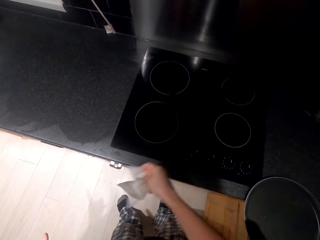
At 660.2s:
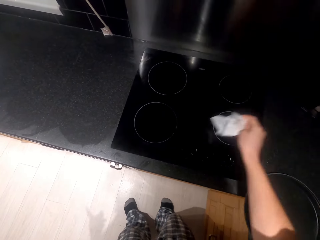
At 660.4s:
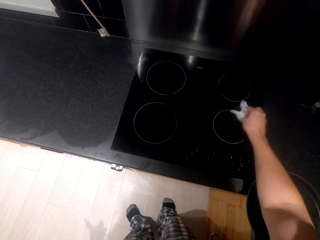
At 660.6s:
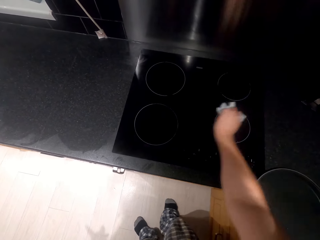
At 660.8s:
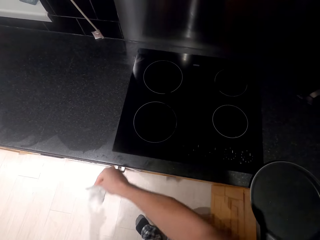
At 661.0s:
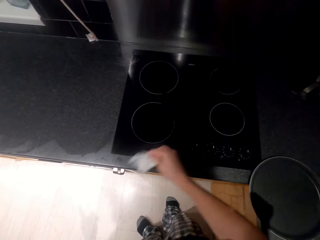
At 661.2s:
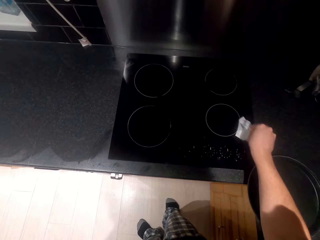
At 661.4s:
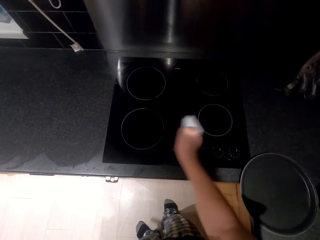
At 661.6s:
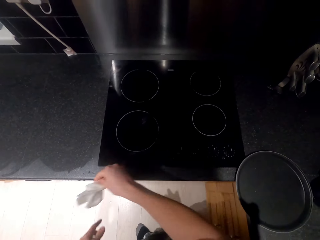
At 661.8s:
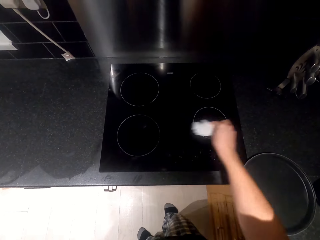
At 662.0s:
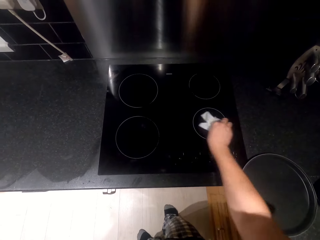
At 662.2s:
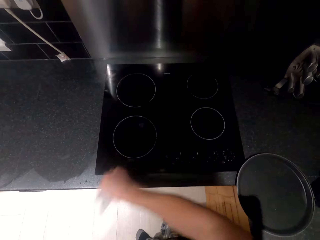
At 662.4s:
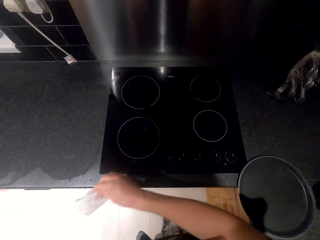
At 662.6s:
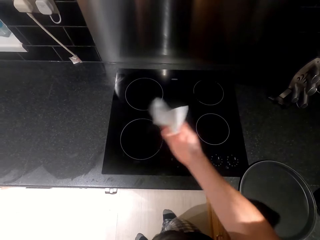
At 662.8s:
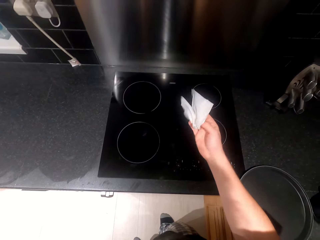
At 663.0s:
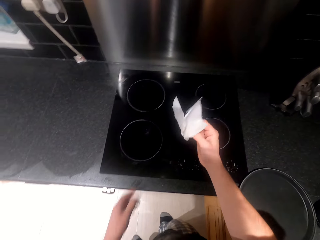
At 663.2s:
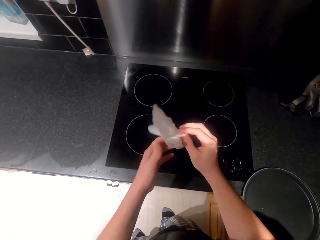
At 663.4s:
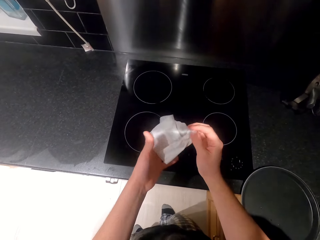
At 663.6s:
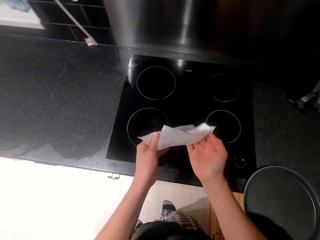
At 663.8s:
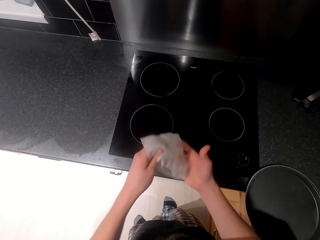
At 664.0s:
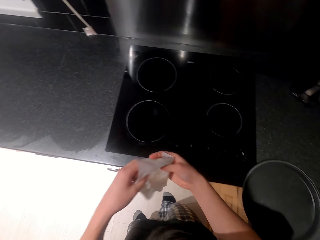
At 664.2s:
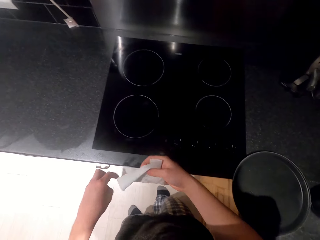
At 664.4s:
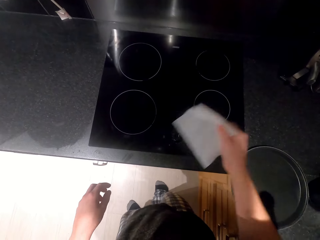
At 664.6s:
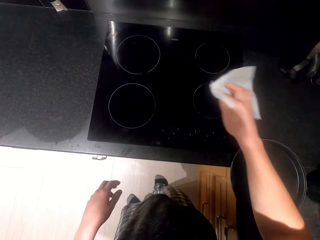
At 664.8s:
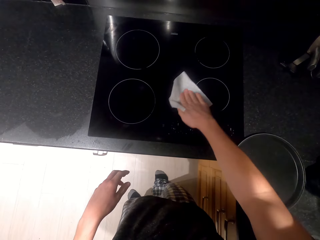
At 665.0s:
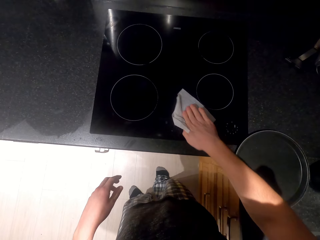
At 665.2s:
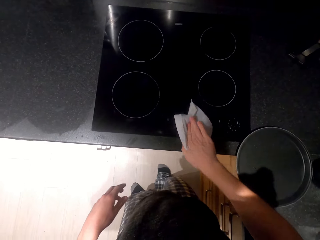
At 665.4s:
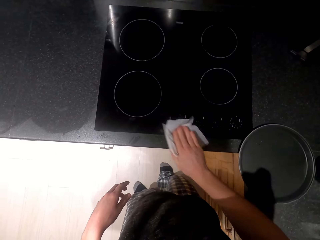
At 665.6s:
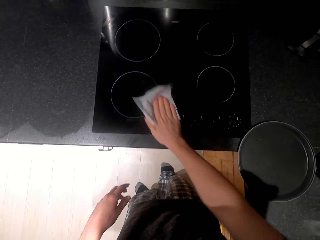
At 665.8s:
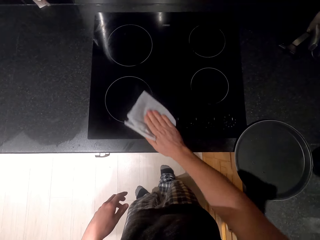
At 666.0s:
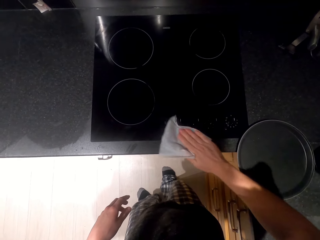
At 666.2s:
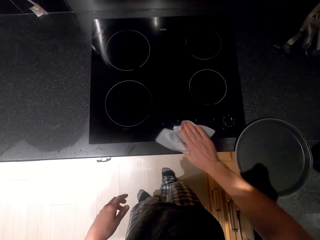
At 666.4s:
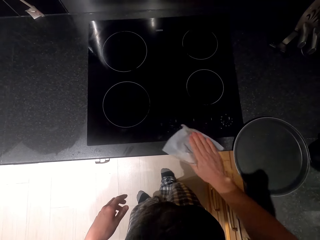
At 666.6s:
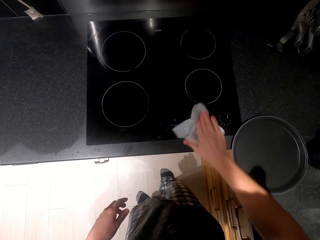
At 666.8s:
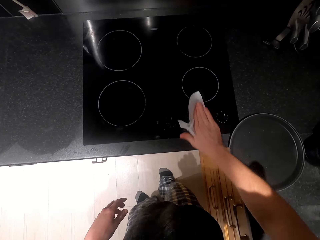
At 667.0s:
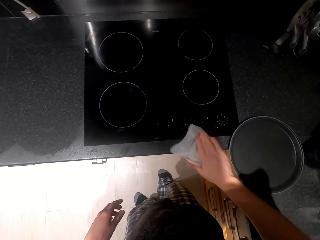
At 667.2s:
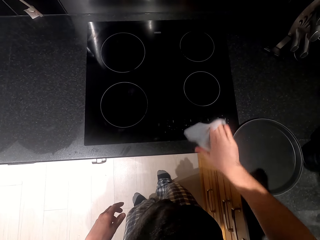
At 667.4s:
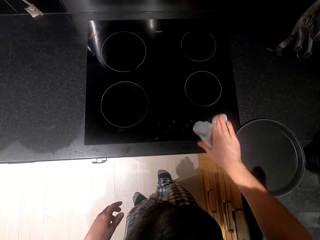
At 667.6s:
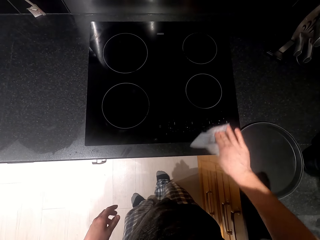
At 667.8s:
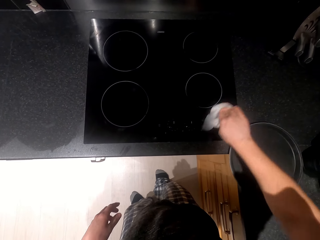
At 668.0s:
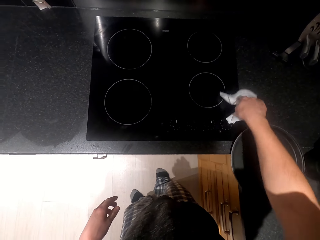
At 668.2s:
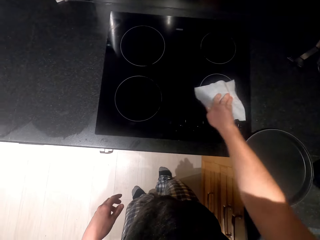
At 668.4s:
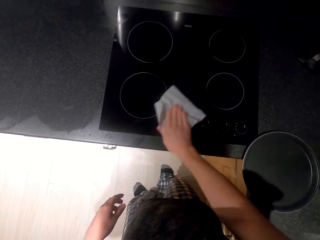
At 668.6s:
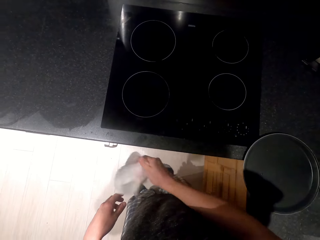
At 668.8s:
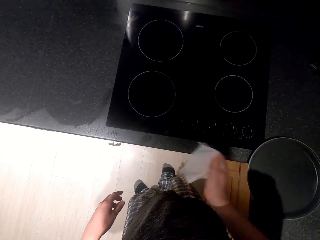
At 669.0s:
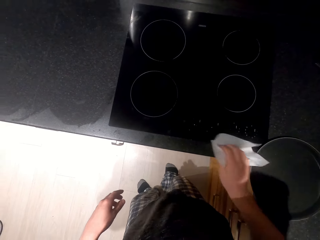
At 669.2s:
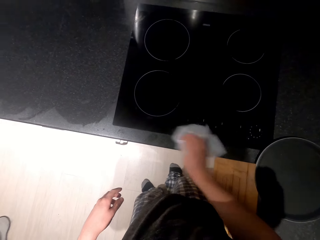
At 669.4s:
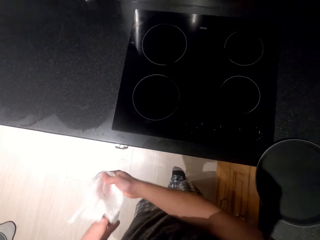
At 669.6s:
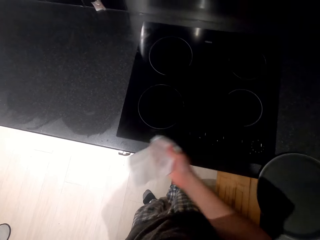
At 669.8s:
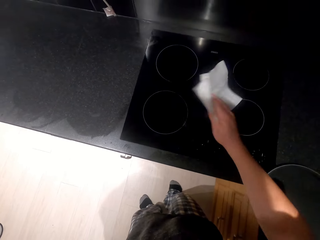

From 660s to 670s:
The camera wearer holds the wipe paper and wipes the cooker.

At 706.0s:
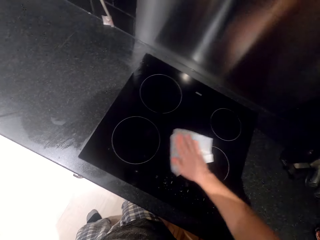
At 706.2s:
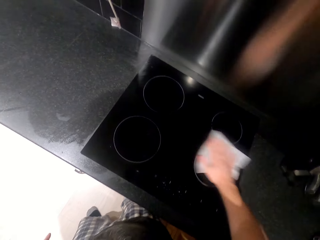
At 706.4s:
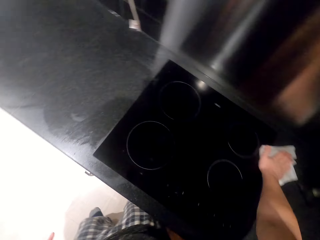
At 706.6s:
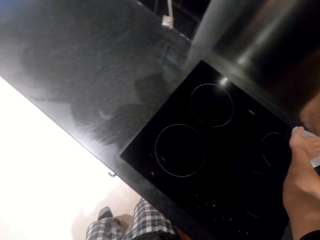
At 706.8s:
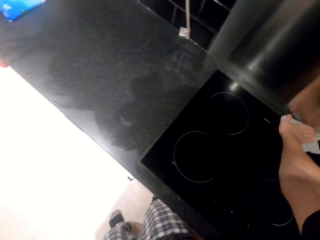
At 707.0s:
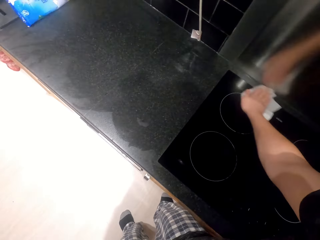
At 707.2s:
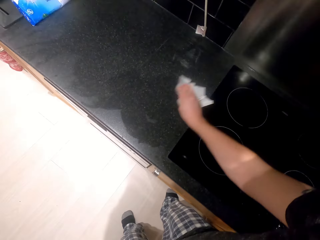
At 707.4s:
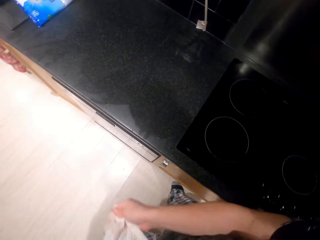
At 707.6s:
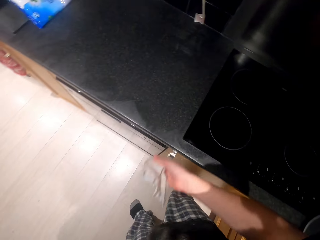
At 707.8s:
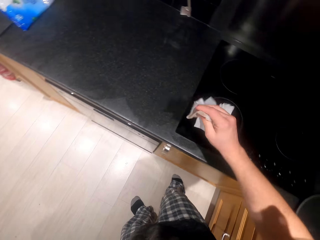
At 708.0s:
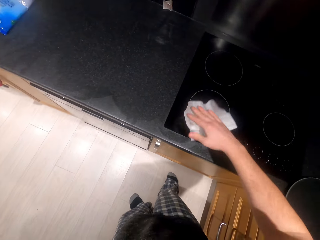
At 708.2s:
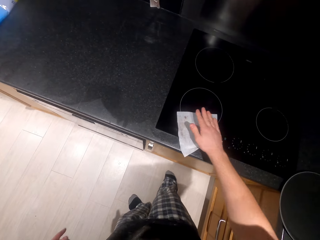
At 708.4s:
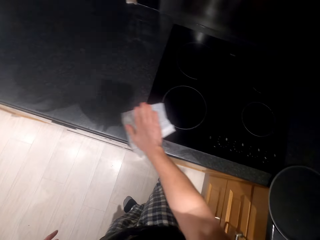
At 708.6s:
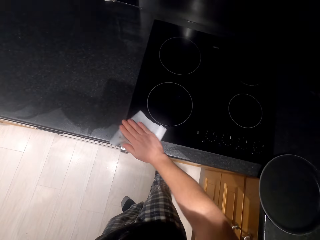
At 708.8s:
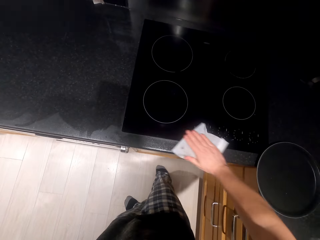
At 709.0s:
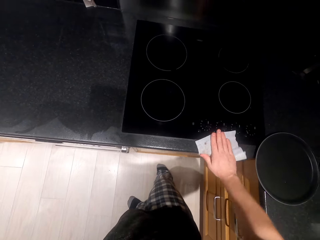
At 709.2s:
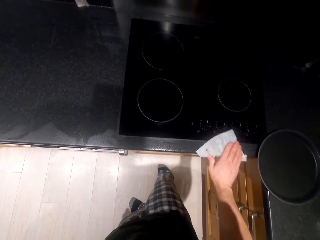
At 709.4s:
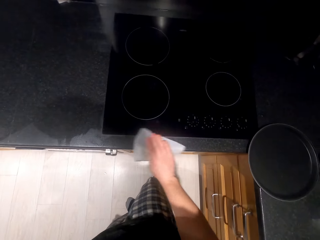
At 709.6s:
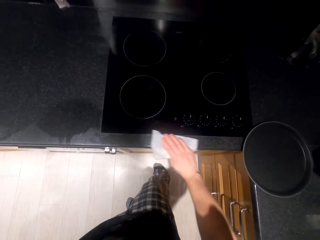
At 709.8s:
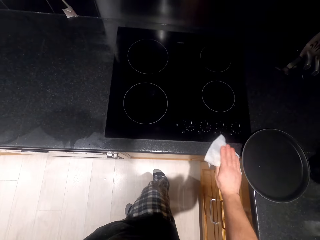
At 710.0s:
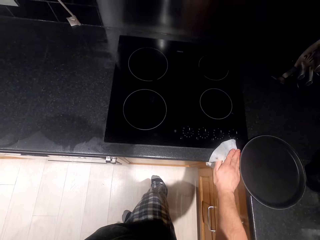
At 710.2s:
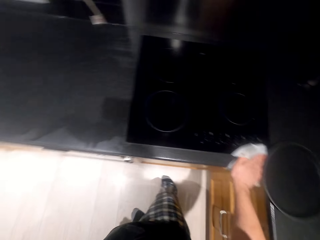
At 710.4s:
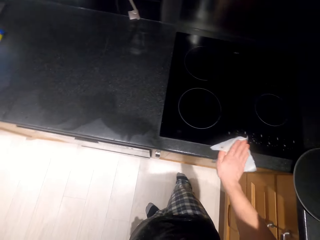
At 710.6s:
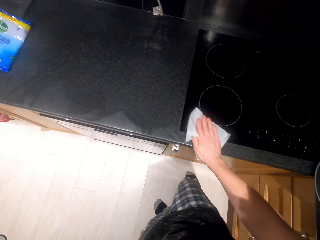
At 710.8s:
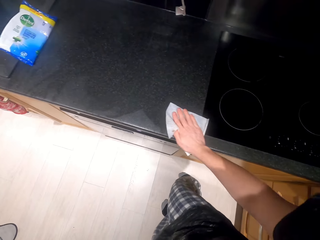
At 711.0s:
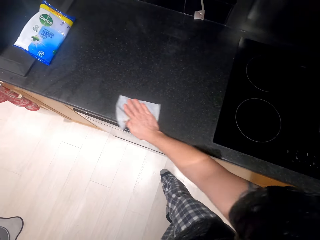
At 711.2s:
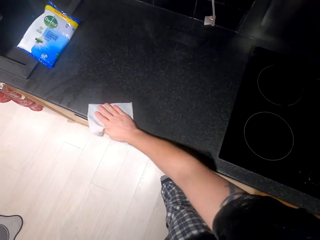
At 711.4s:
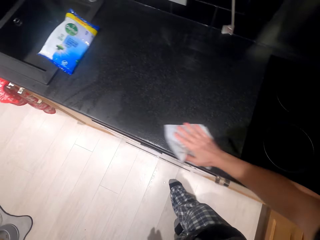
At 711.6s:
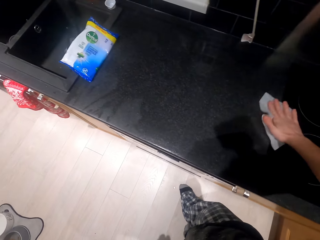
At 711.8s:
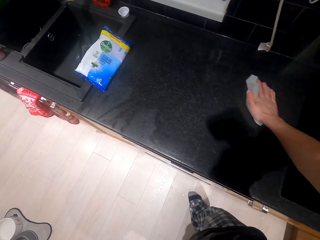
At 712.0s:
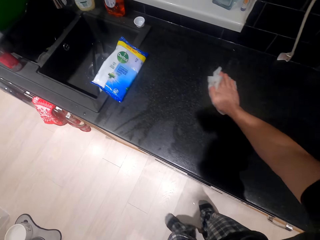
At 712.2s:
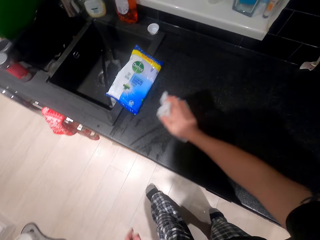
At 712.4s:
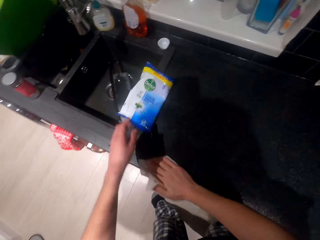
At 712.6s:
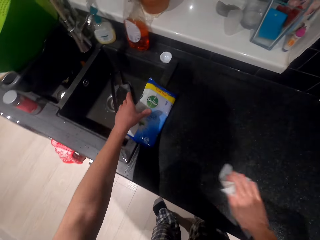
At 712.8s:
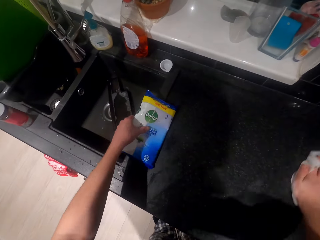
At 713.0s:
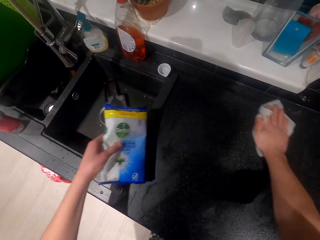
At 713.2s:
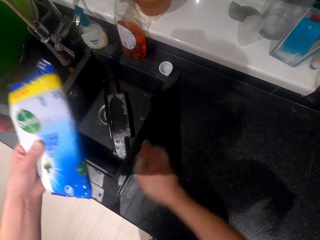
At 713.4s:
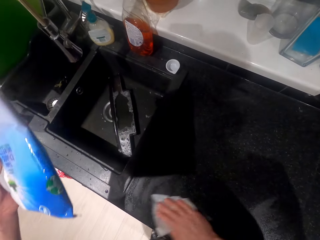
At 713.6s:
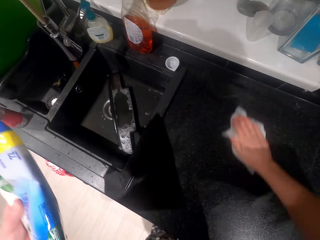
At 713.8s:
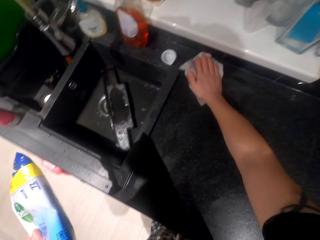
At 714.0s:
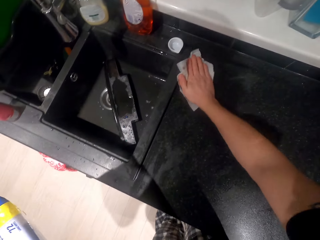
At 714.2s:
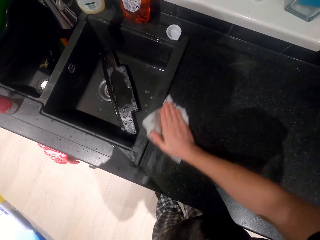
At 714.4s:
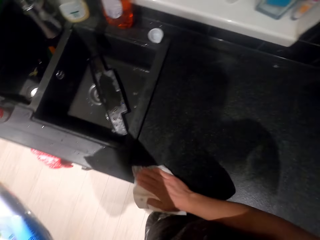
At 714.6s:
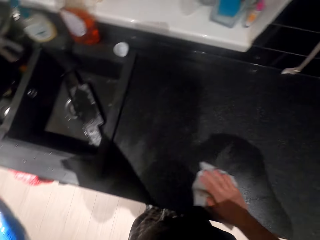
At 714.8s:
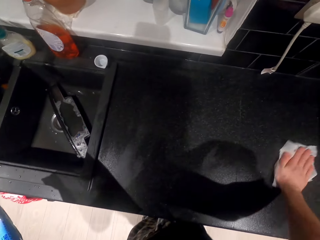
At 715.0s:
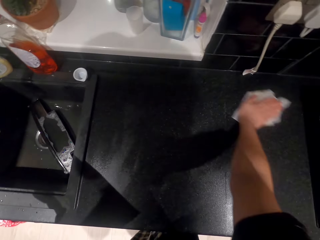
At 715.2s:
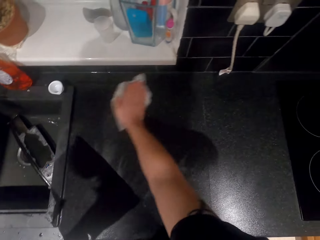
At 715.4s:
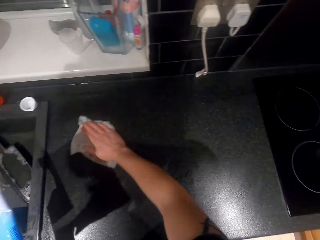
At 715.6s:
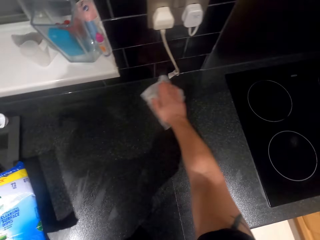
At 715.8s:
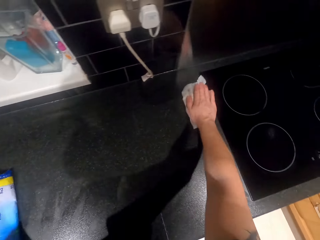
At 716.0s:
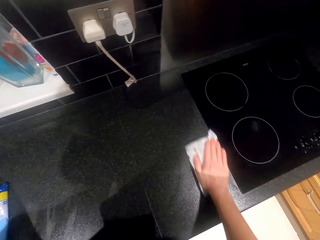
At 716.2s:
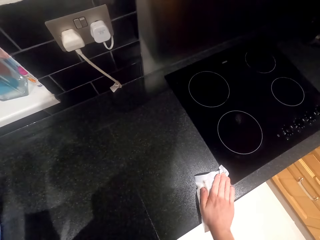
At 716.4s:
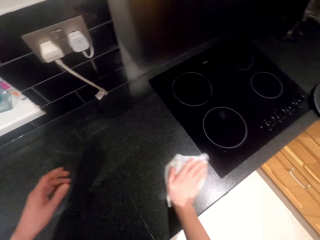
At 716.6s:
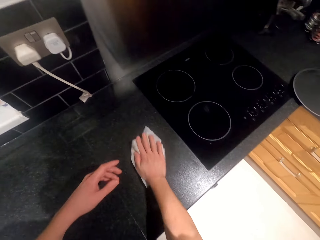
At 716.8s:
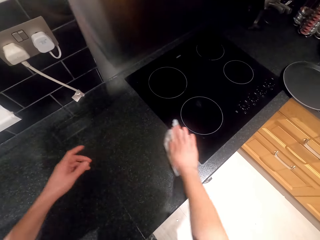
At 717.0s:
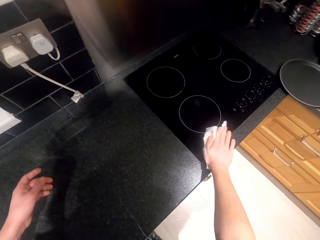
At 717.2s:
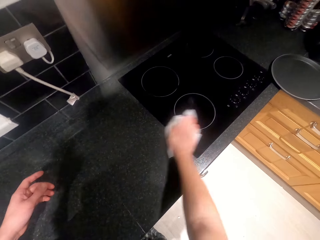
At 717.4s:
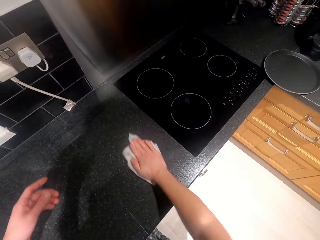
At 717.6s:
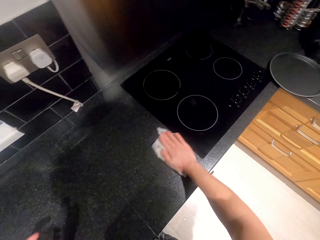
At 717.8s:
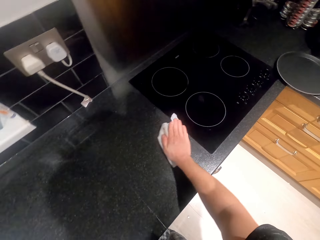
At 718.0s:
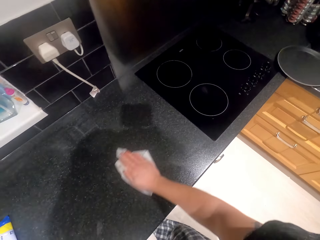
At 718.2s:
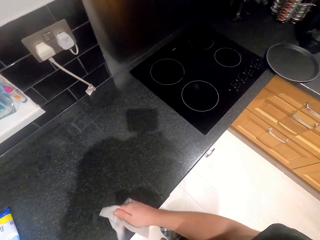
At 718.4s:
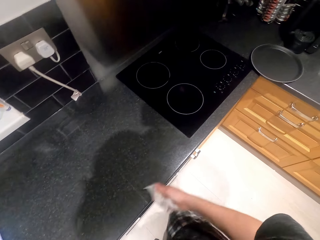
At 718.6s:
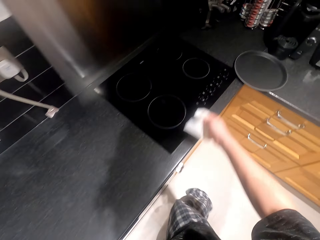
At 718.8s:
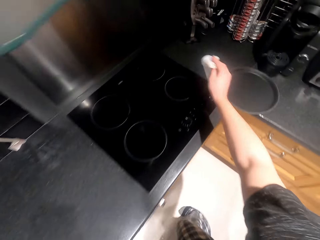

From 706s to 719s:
The camera wearer holds the wipe paper, wipes the cooker, and wipes the counter top. They pick up the plastic paper. They hold the plastic paper. They wipe the counter top. They put the plastic paper on the counter top. They wipe the counter top.
